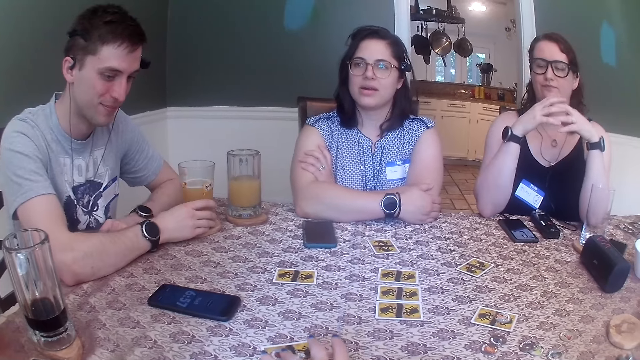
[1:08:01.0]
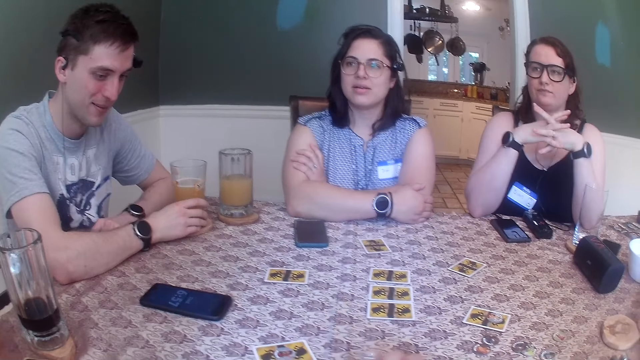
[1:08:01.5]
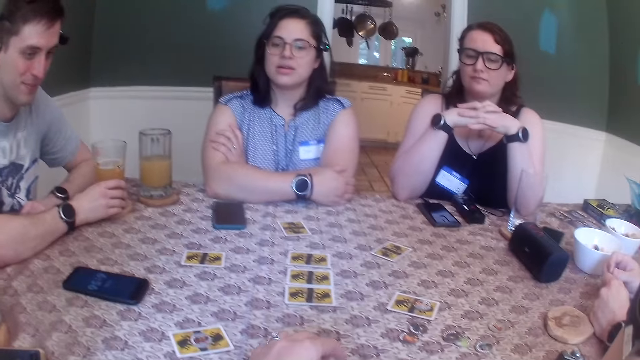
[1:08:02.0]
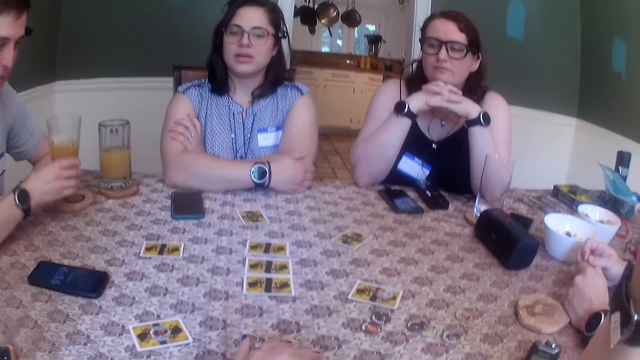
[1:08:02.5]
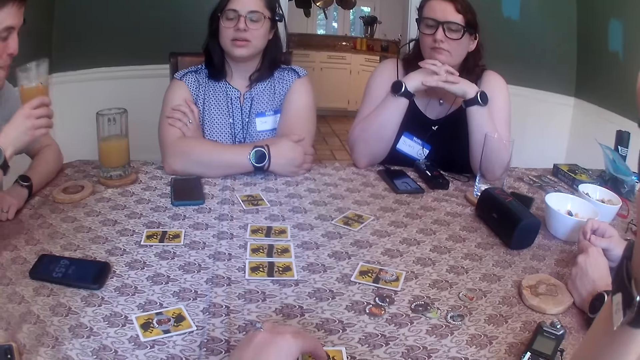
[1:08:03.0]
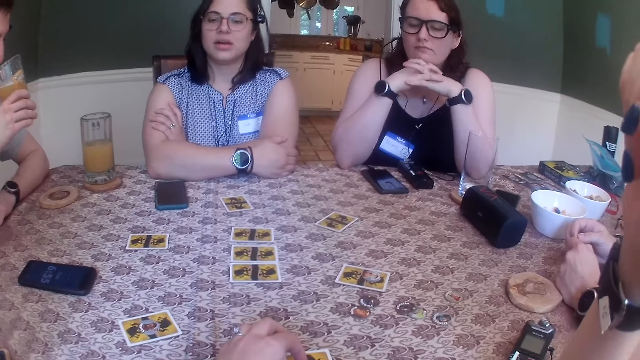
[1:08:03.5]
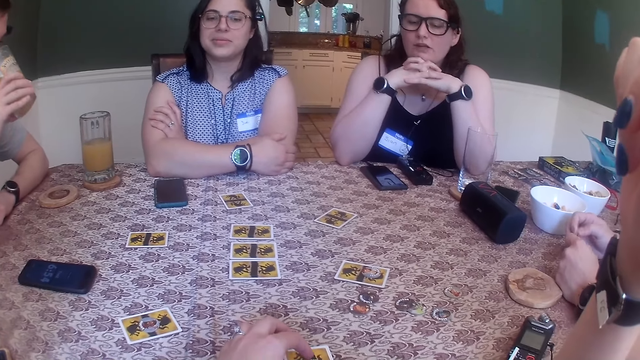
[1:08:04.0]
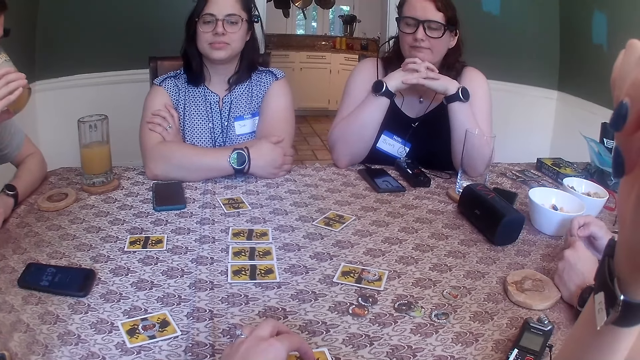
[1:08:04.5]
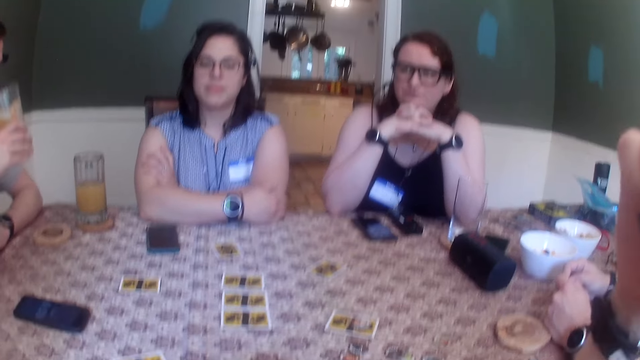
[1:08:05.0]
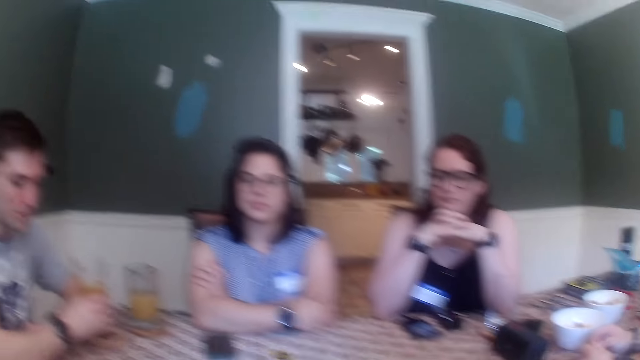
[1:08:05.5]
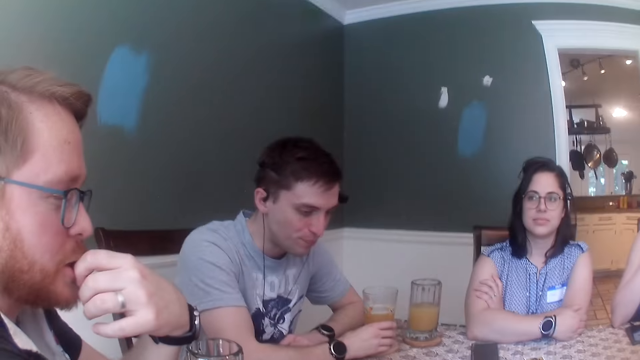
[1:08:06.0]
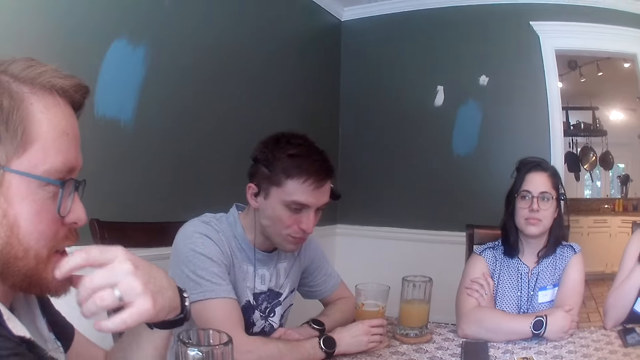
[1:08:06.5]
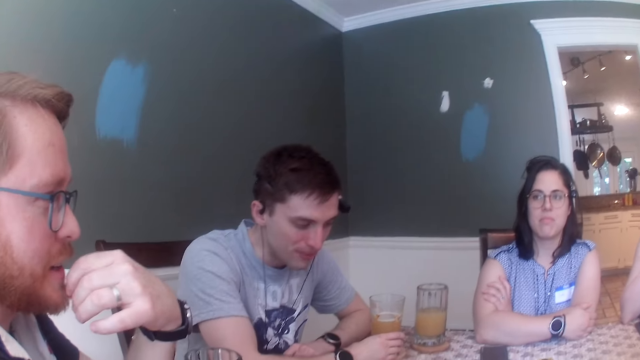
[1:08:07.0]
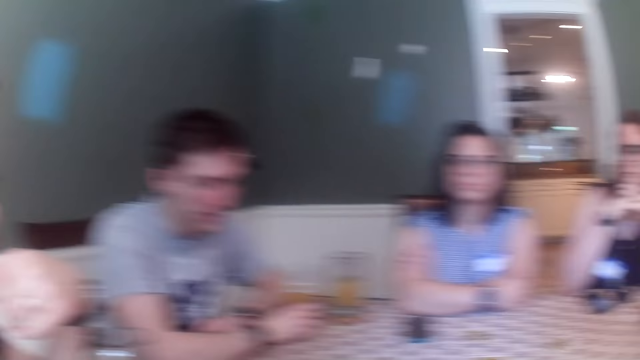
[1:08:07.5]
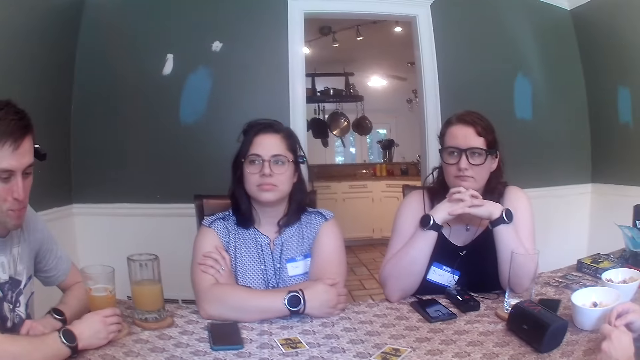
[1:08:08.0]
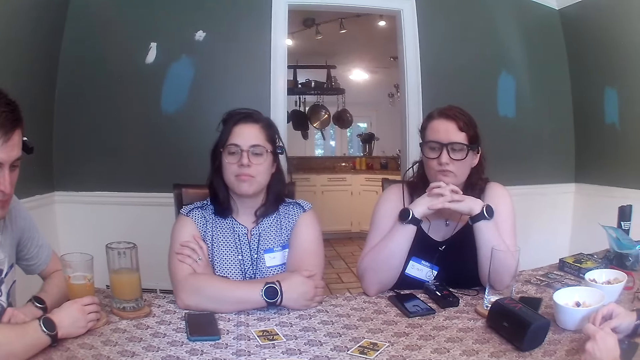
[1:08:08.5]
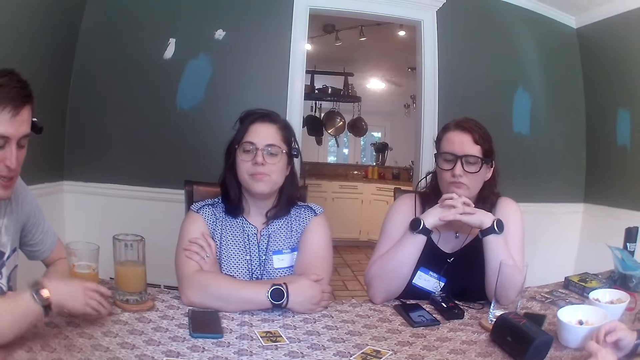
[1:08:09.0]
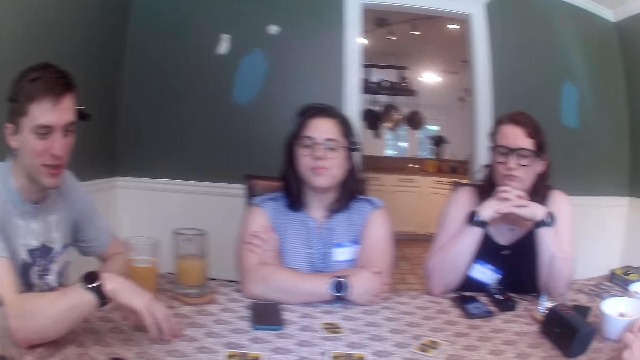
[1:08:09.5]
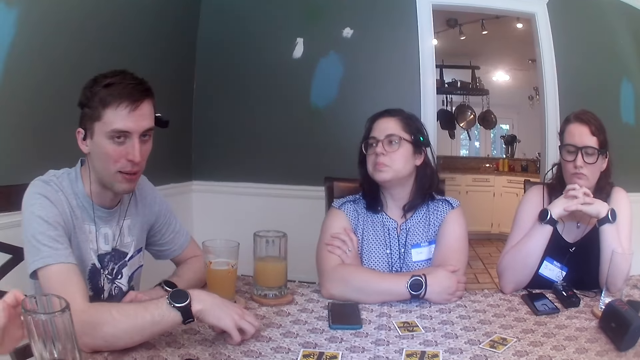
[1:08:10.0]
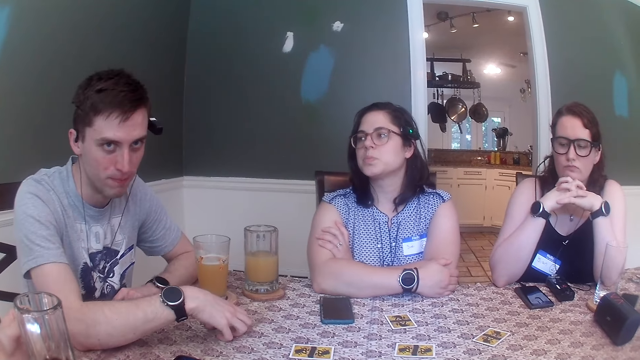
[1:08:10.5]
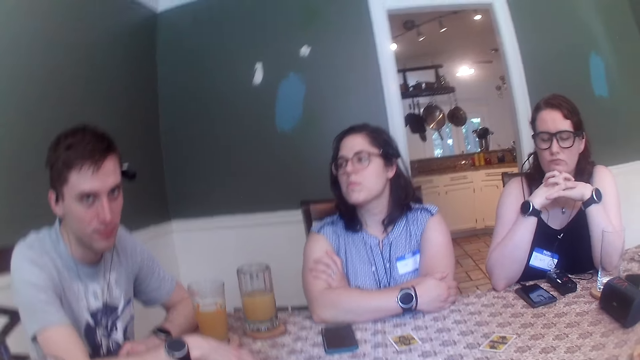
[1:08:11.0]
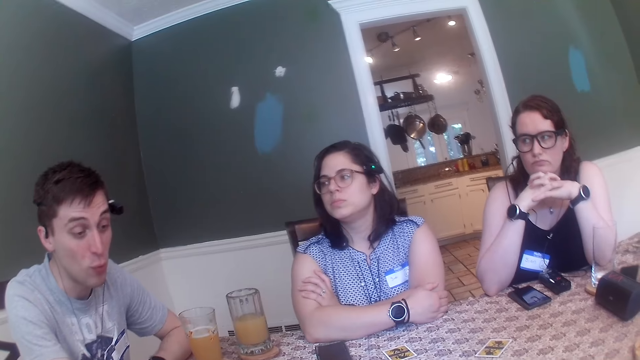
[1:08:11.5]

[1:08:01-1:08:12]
The woman places both hands on the table. The camera wearer touches a card on the table with her left hand. A man picks a cup from the table with his right hand. The man drinks from the cup in his right hand. The man drops the cup on the table with his right hand. The man taps the table with his right hand.

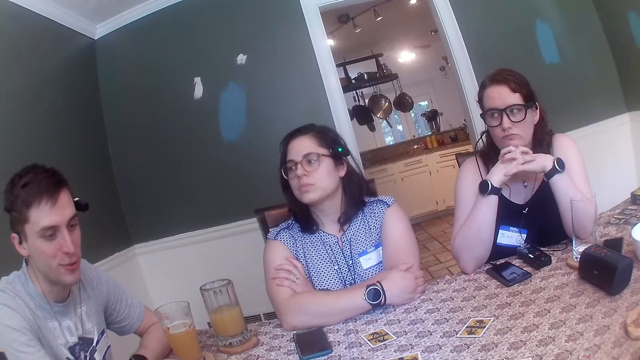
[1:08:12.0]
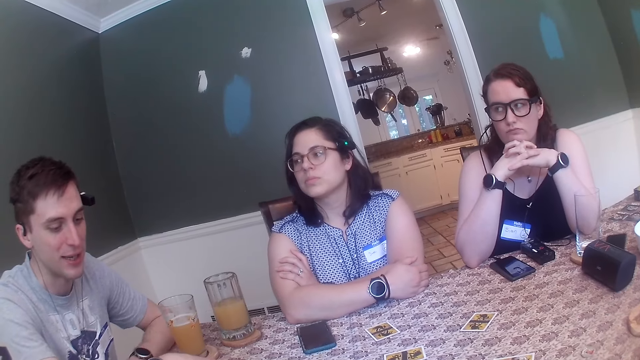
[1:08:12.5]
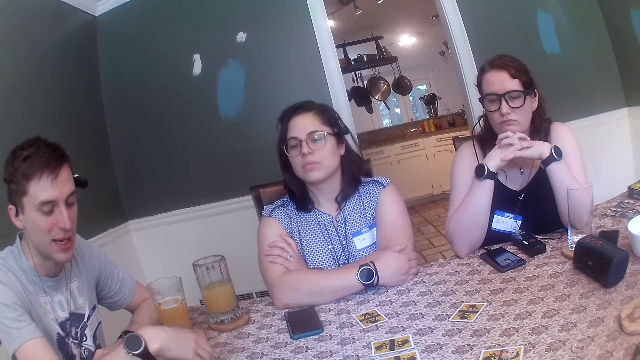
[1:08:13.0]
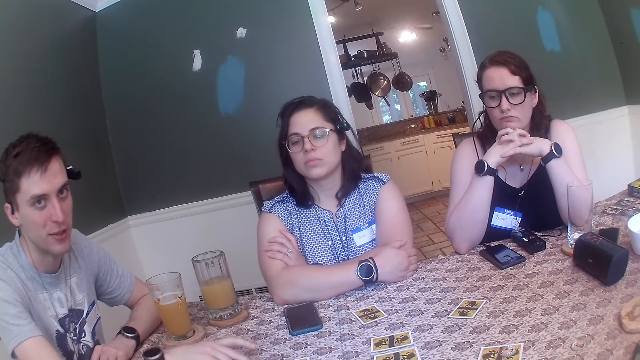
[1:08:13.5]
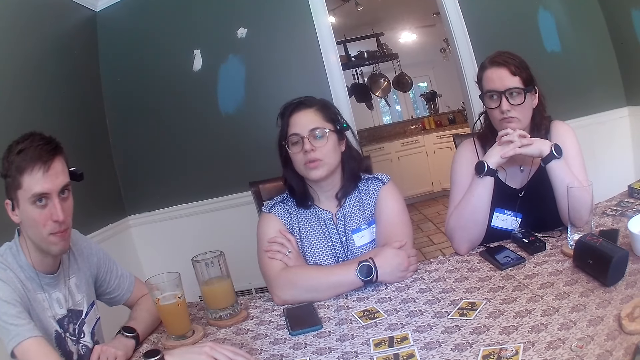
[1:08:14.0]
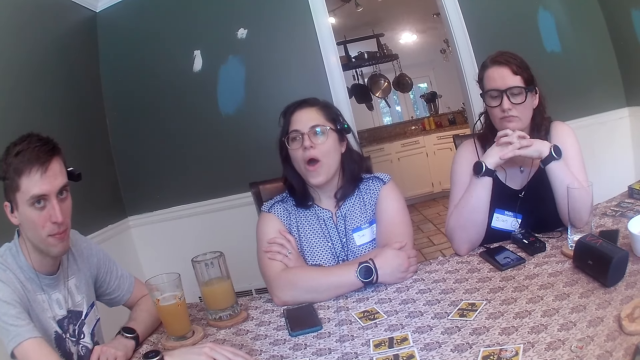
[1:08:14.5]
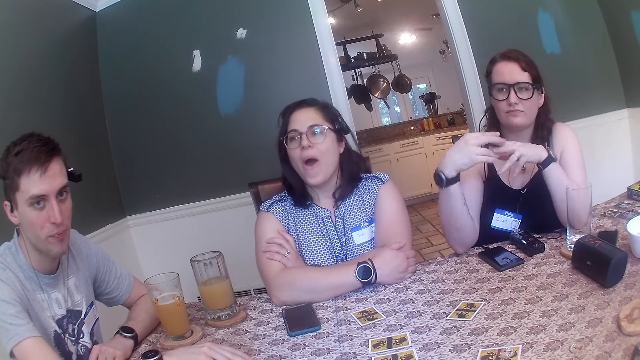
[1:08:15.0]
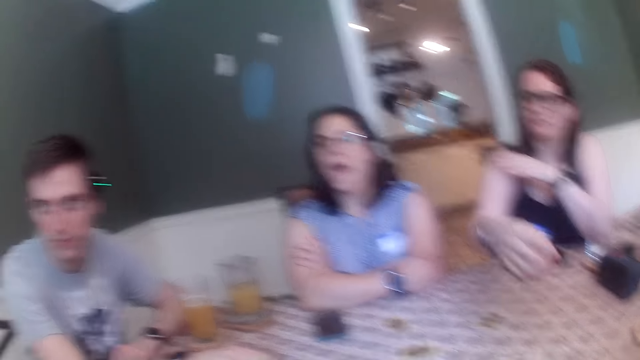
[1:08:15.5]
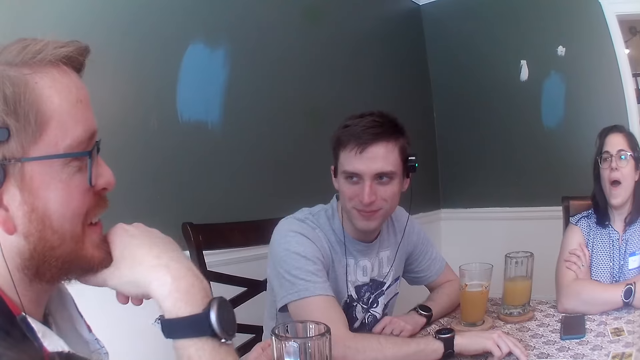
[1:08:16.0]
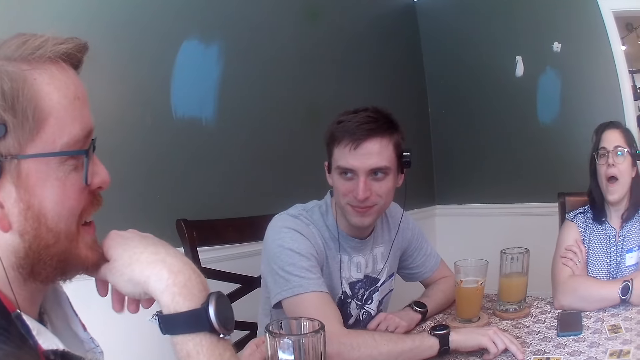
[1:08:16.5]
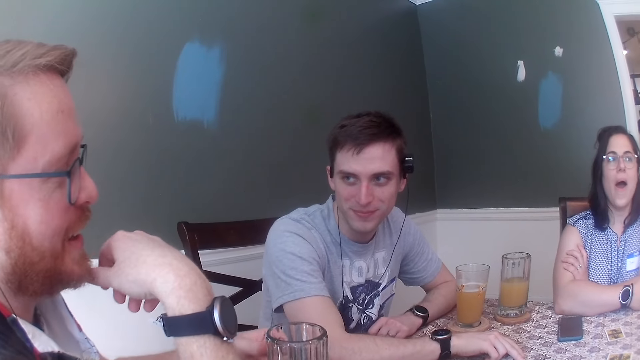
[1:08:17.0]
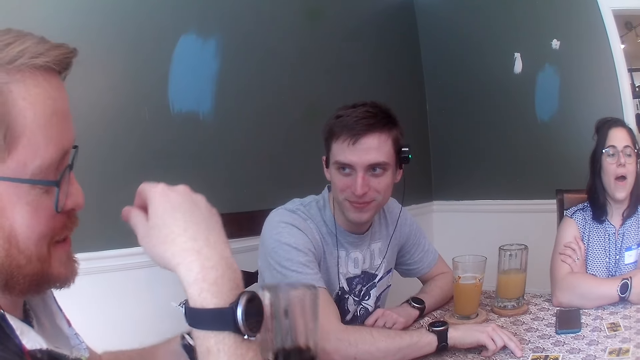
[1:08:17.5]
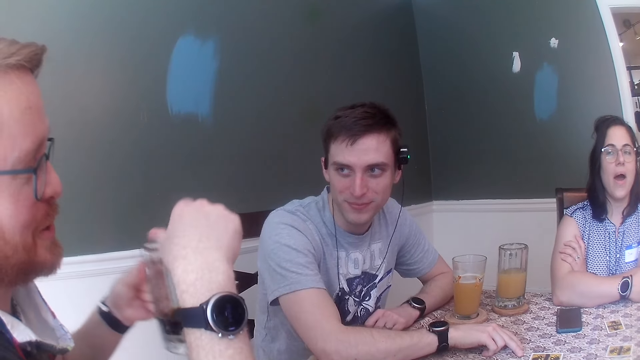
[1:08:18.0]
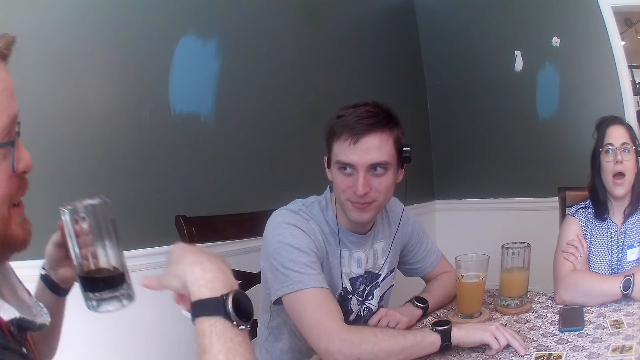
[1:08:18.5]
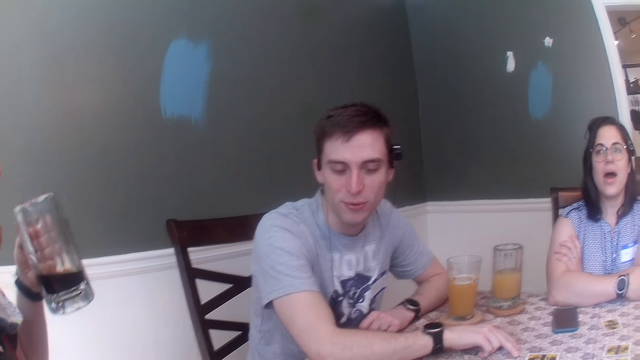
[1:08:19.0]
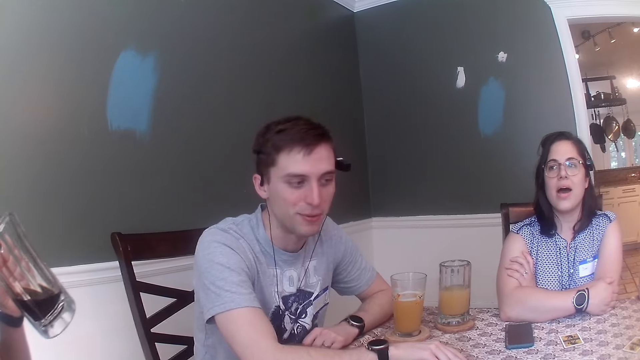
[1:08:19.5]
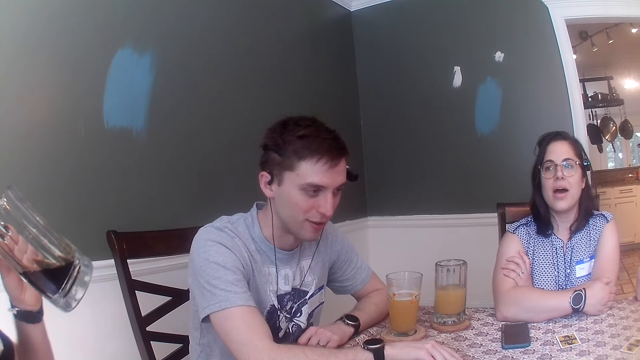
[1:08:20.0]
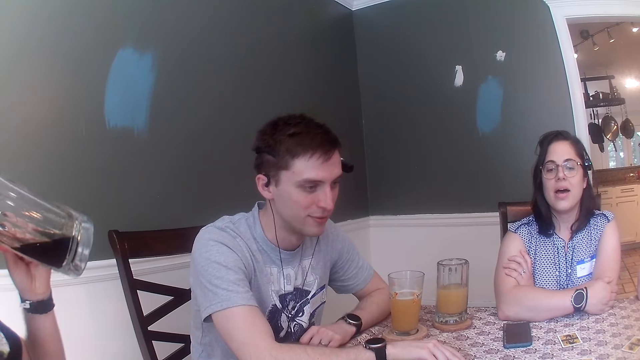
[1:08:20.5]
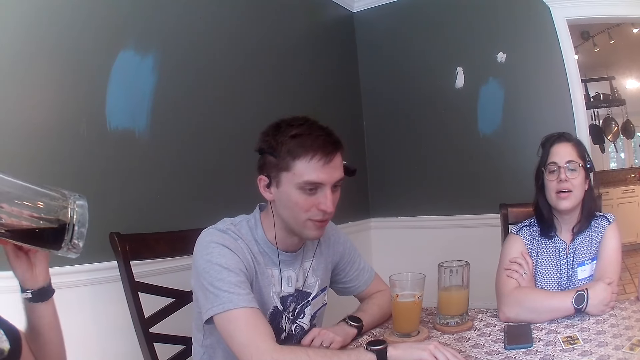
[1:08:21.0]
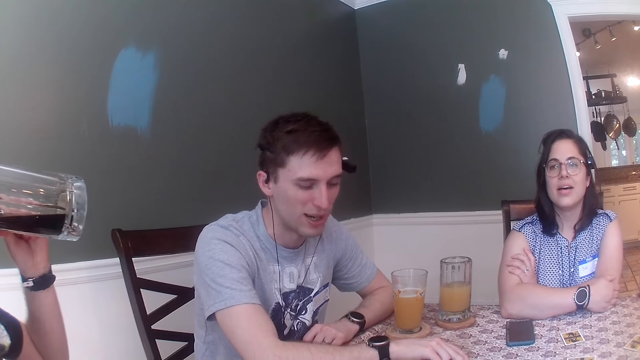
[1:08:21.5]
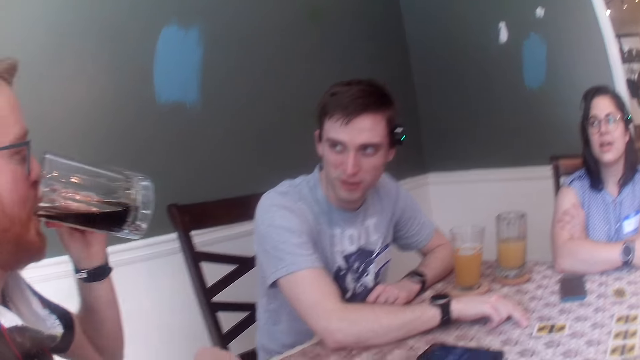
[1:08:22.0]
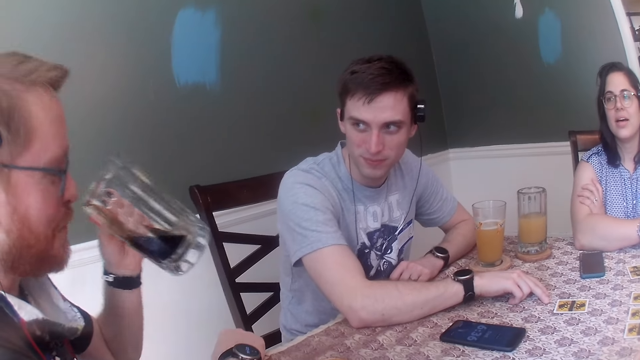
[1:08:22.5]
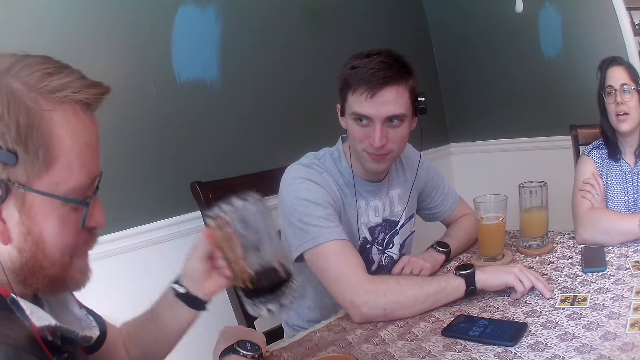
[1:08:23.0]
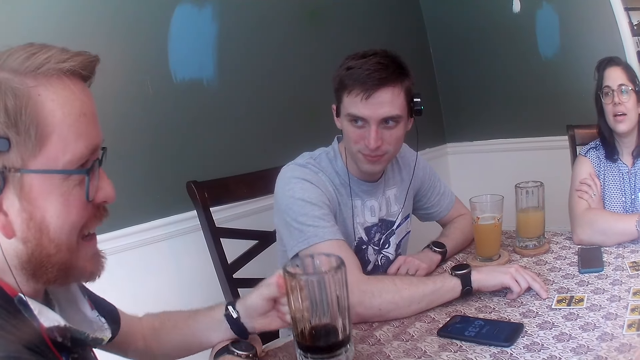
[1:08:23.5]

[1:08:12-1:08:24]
The man taps the table with his right hand. Another man picks a mug from the table with his left hand. The other man drinks from the mug in his left hand. The other man drops the mug on the table with his left hand.
